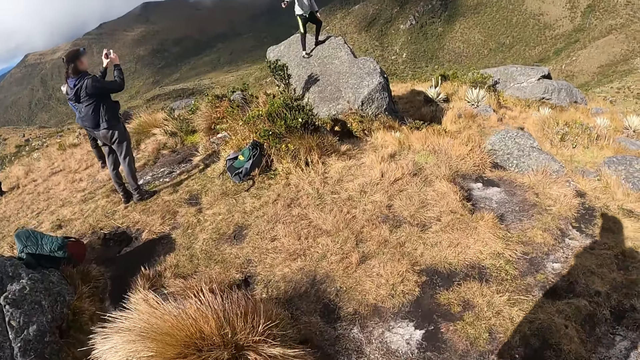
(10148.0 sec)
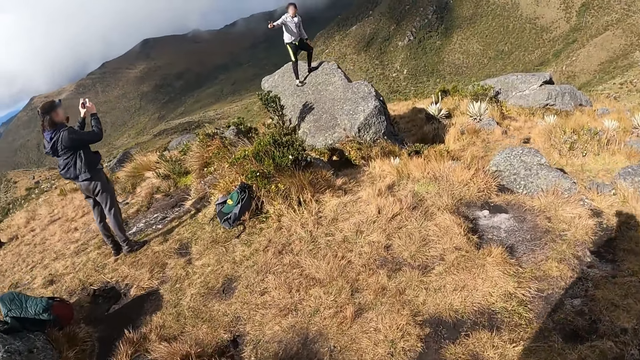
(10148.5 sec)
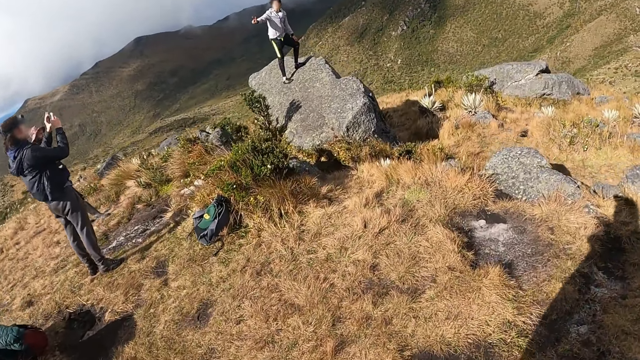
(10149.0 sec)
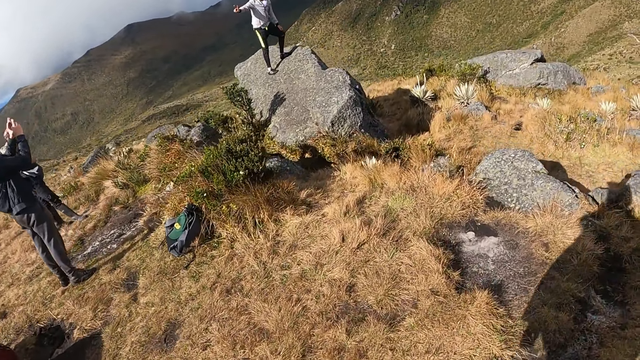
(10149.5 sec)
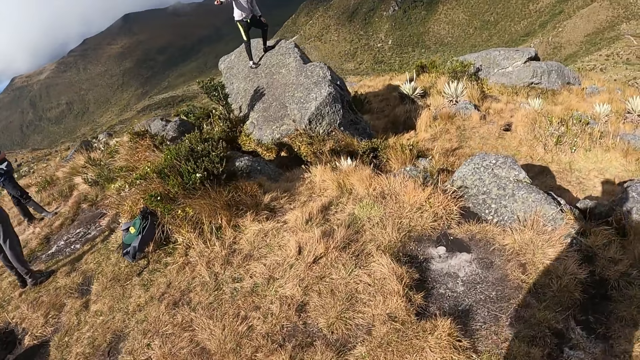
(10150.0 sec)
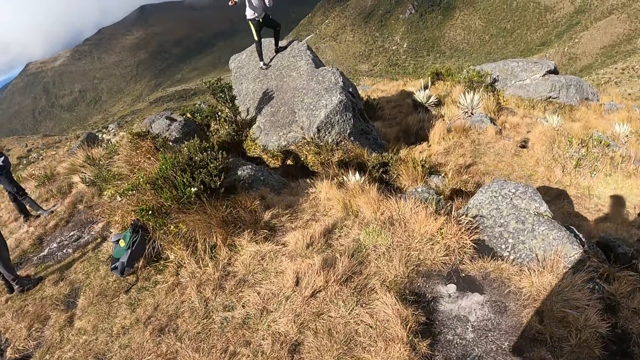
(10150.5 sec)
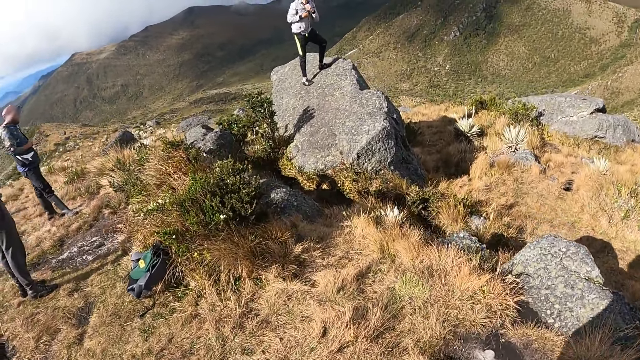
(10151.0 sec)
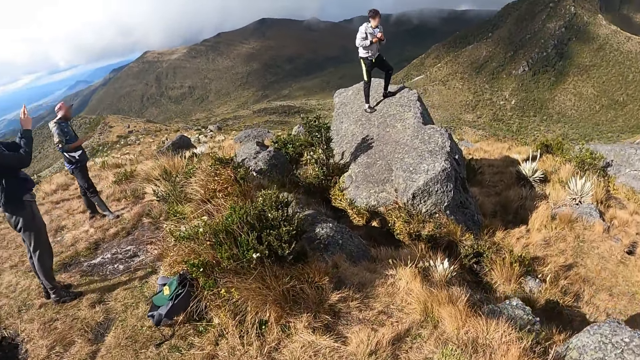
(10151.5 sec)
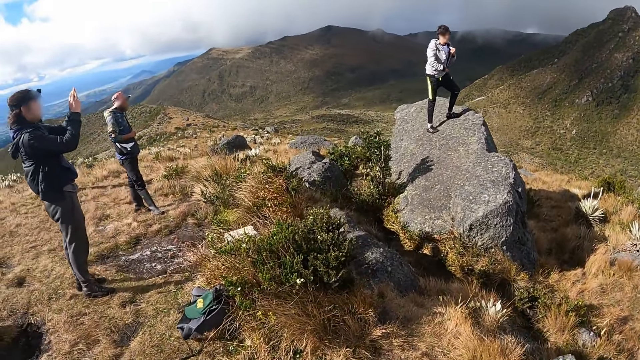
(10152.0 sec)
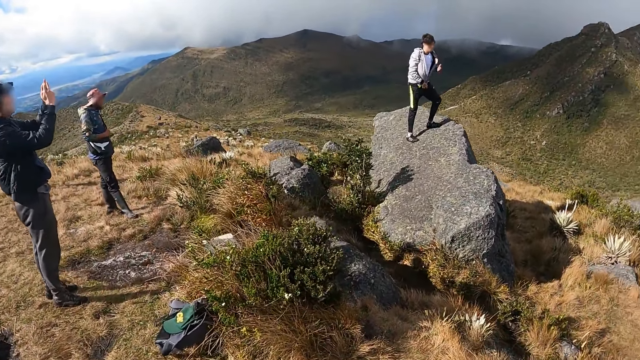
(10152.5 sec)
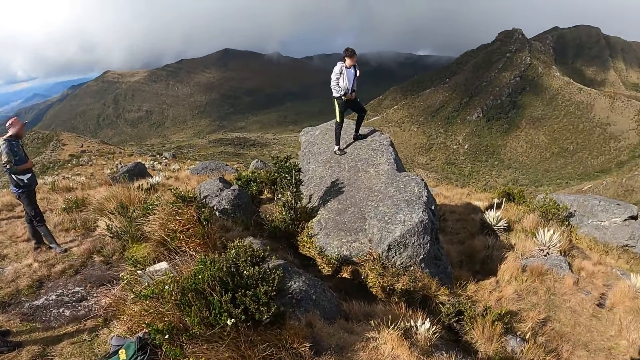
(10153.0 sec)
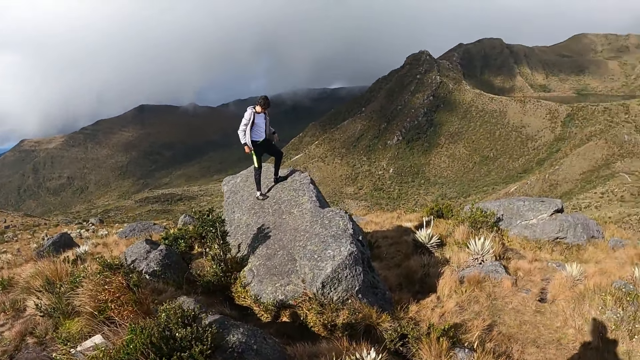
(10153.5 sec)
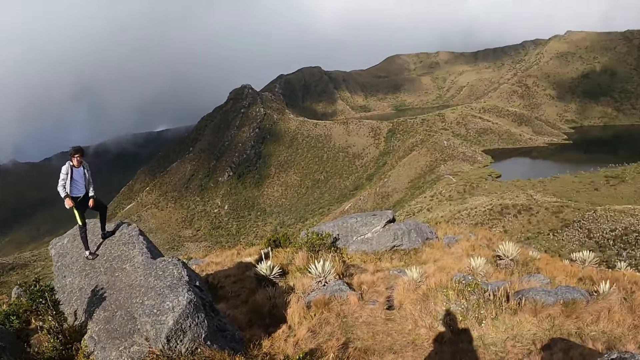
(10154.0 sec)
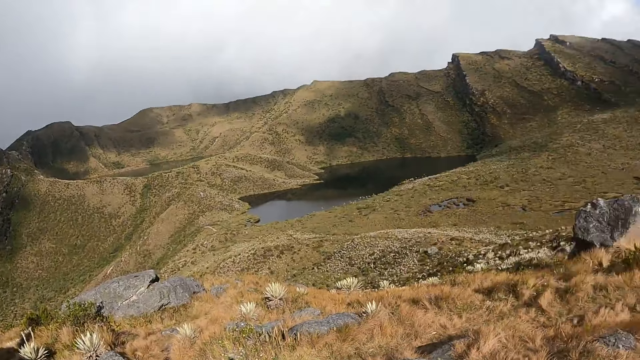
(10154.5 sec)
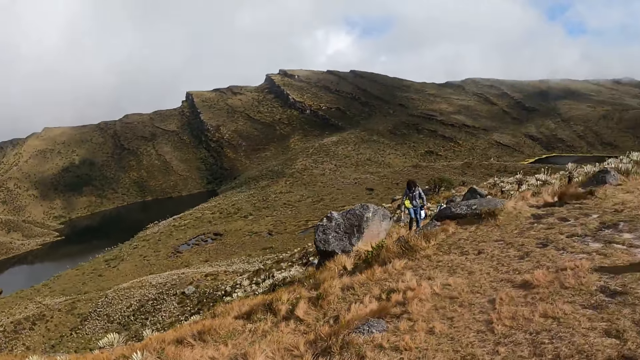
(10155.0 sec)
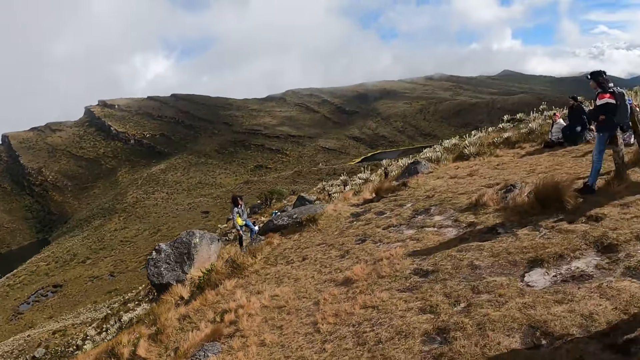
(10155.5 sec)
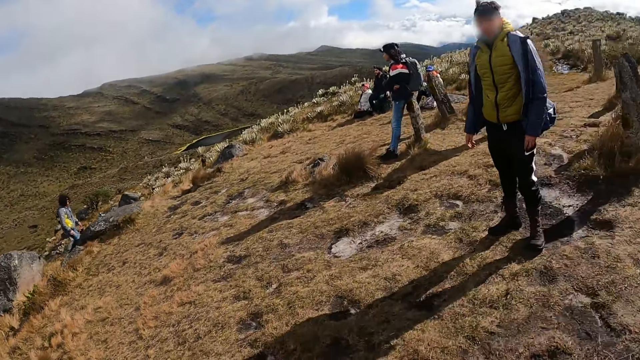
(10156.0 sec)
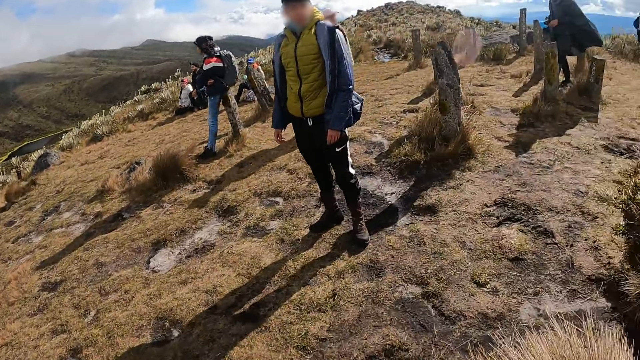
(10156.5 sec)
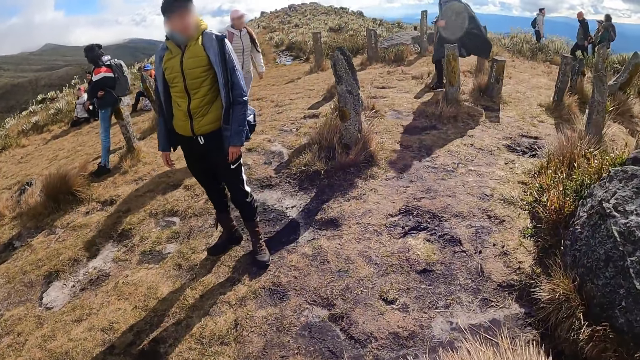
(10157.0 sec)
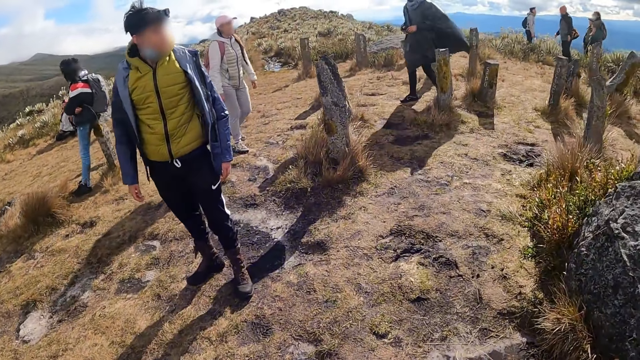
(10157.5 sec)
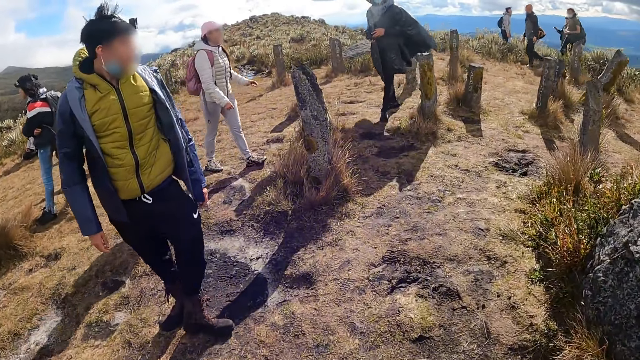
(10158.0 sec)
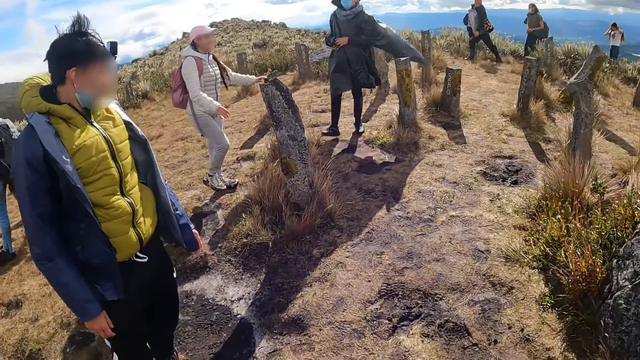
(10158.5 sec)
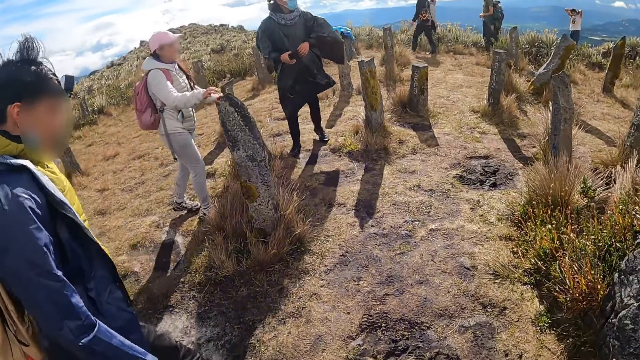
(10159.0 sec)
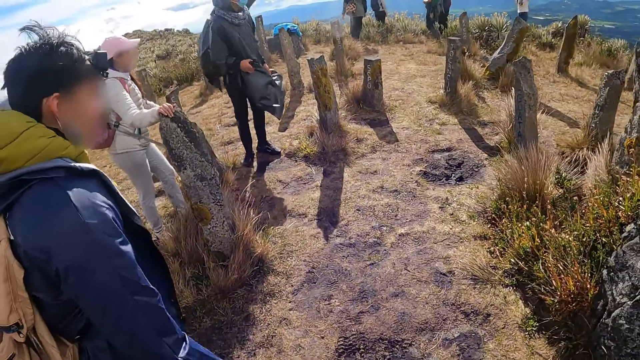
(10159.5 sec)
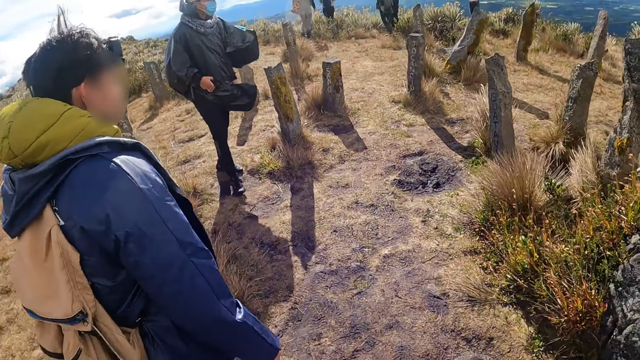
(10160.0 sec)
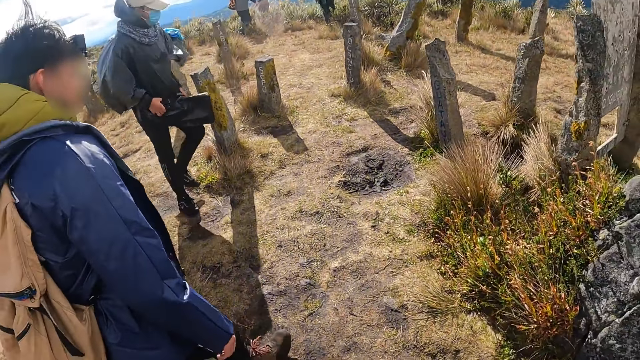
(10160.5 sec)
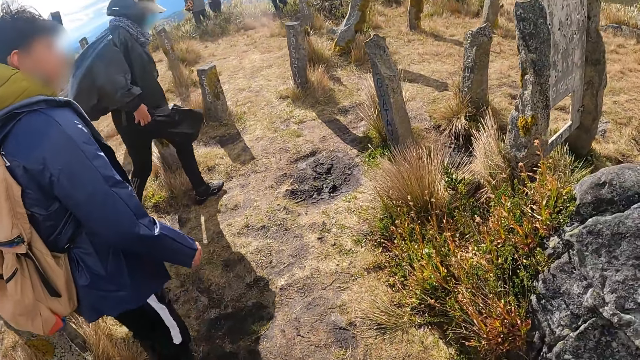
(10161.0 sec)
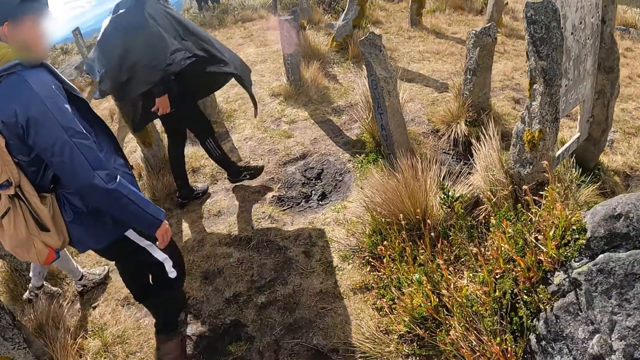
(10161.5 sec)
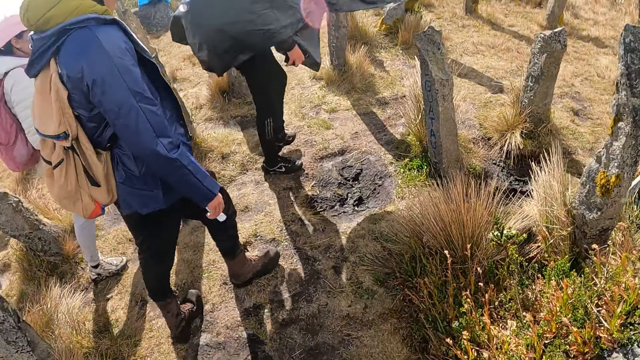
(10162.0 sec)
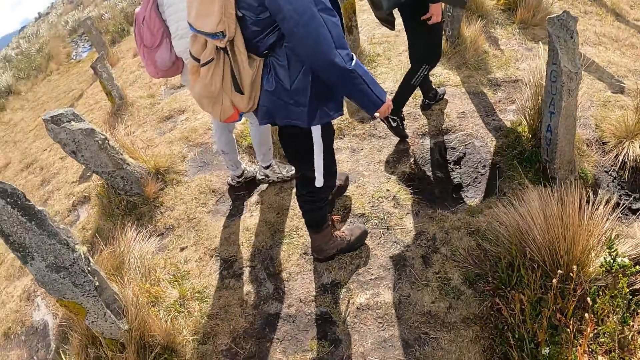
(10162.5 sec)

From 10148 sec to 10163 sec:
The camera wearer looks around. They walk across the hill.

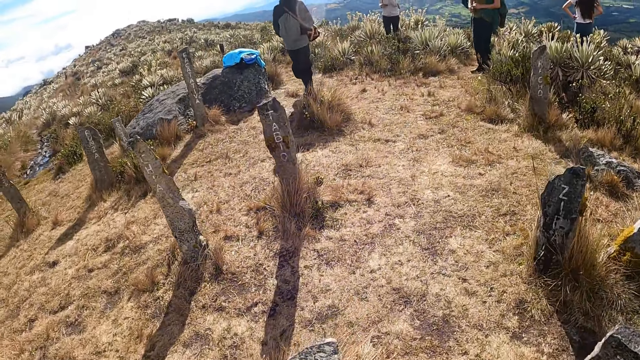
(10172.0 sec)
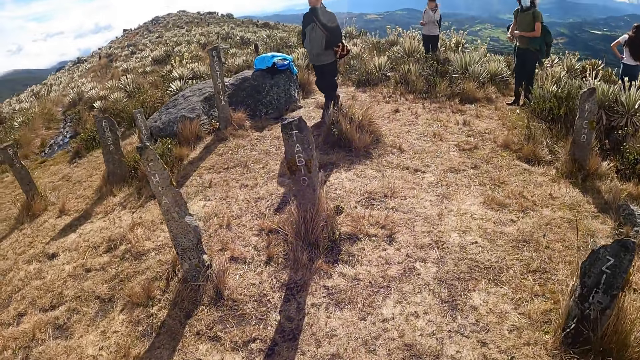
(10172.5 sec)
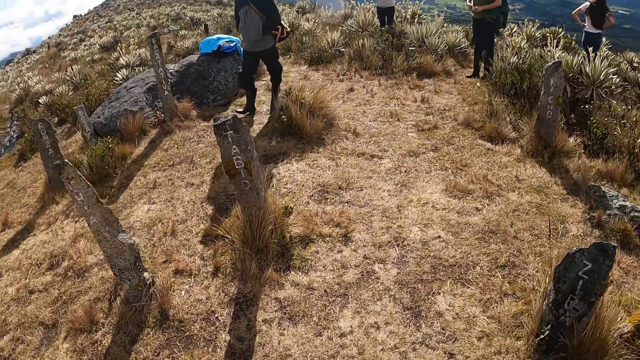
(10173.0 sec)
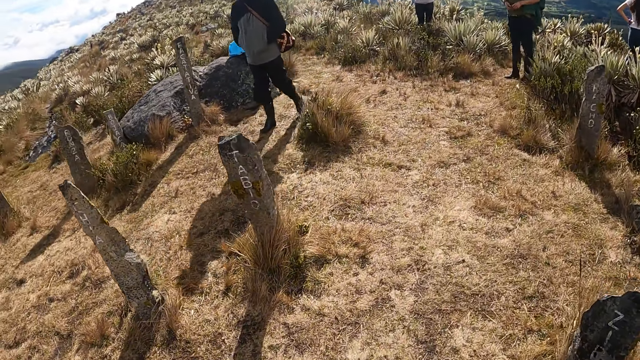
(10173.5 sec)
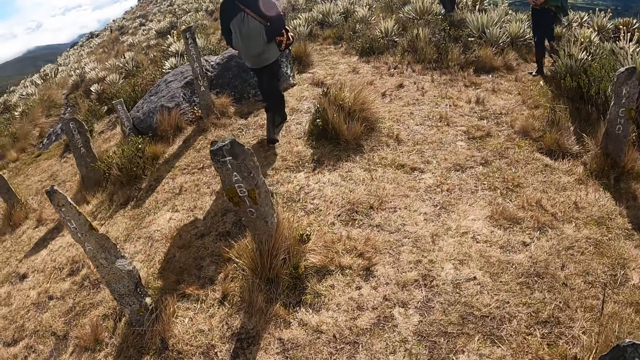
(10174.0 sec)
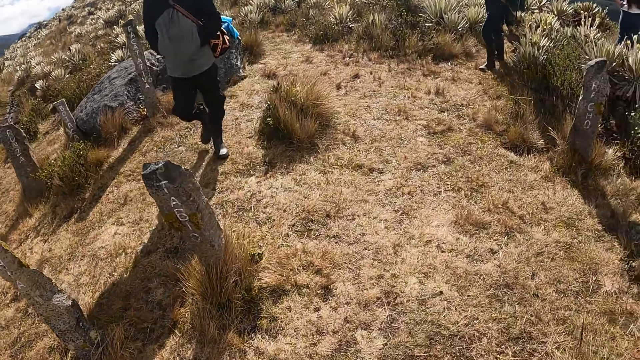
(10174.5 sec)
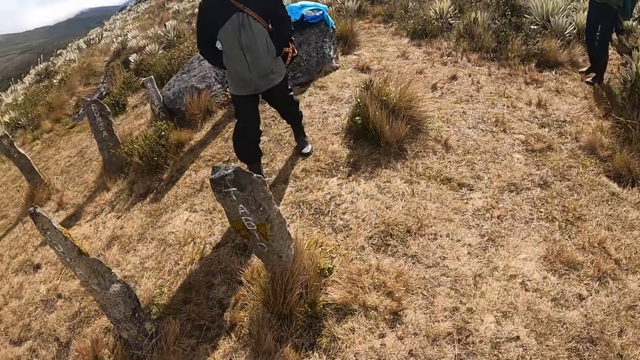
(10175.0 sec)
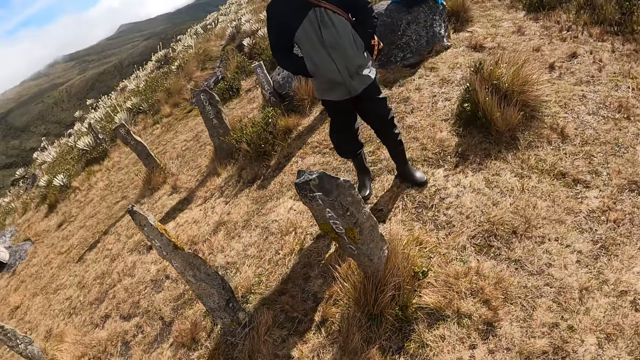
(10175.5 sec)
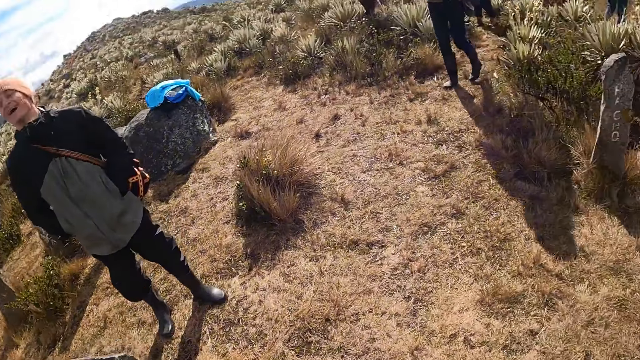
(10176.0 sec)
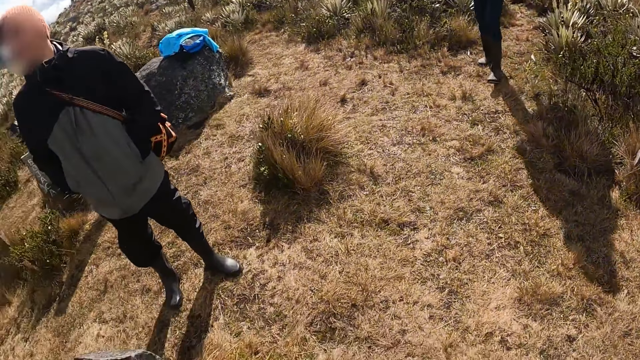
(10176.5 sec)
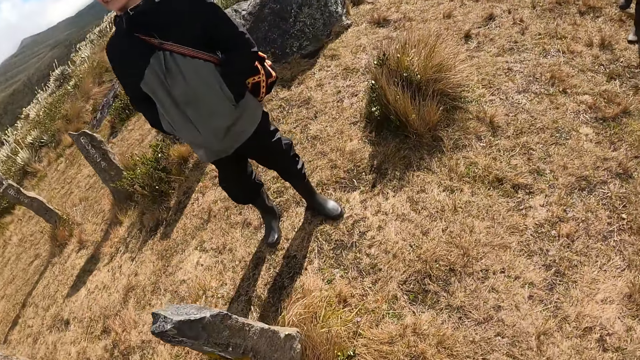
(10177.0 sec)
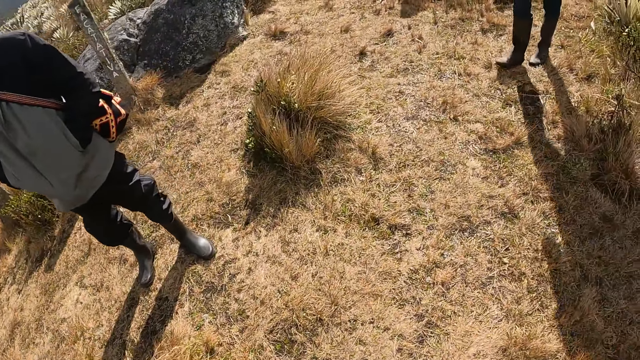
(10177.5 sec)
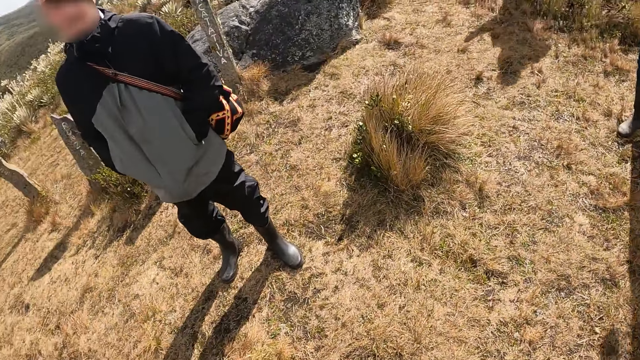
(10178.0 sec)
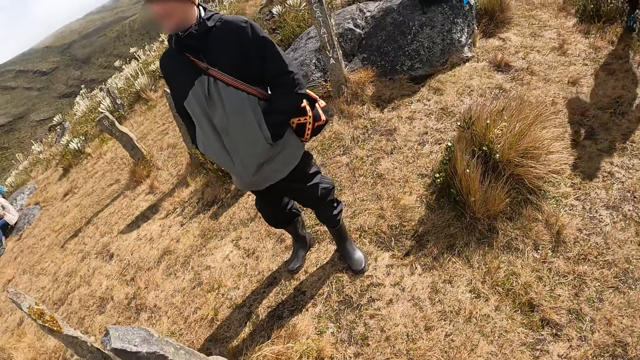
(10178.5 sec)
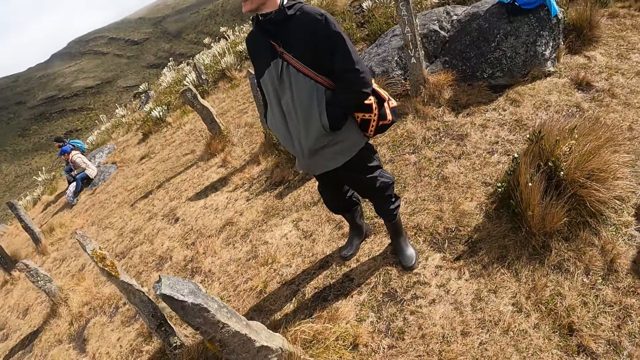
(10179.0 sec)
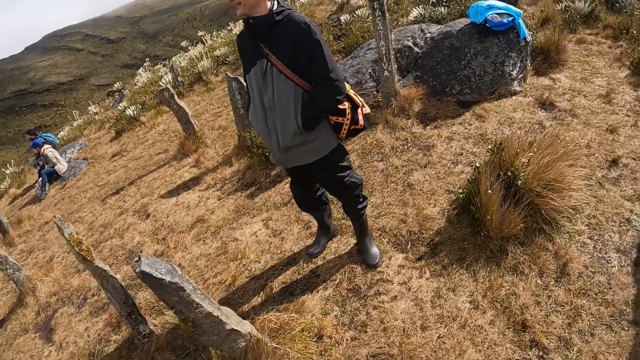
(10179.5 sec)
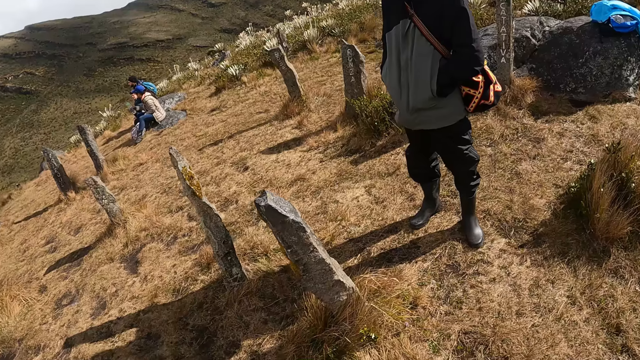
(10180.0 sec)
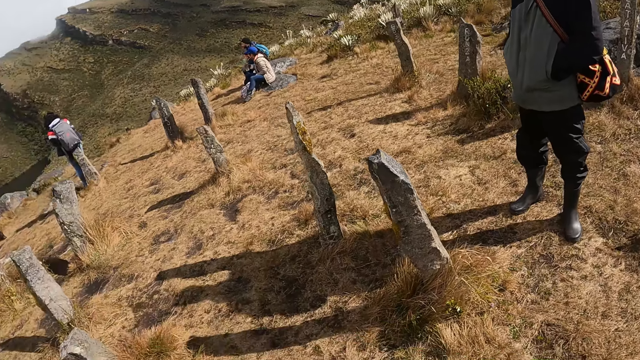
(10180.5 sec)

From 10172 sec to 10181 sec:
The camera wearer interacts with a person.
